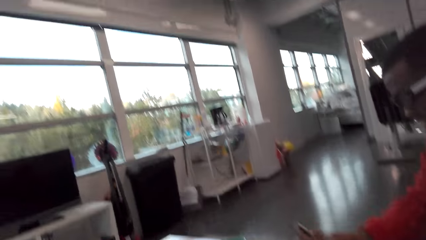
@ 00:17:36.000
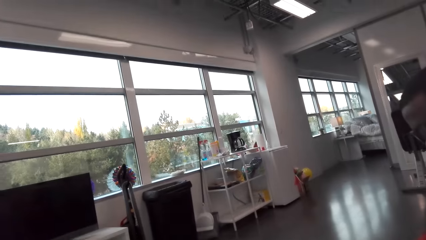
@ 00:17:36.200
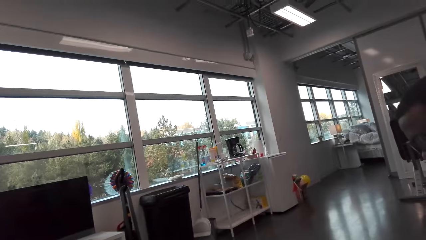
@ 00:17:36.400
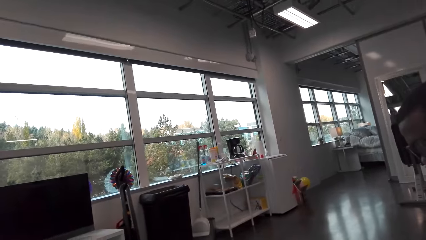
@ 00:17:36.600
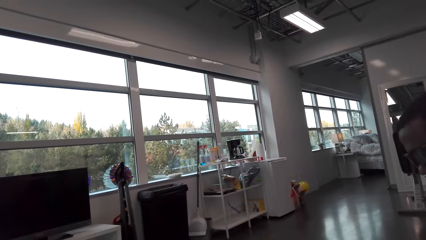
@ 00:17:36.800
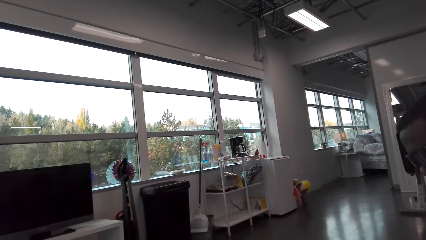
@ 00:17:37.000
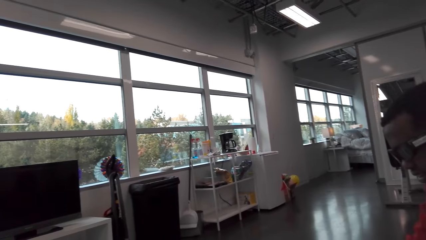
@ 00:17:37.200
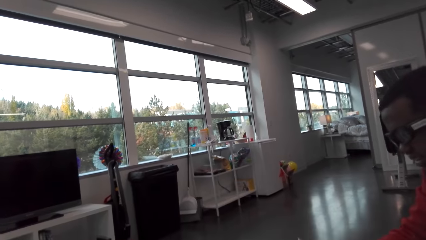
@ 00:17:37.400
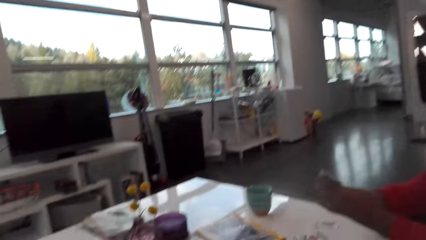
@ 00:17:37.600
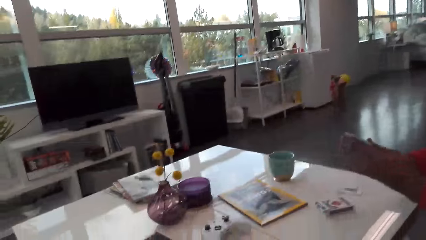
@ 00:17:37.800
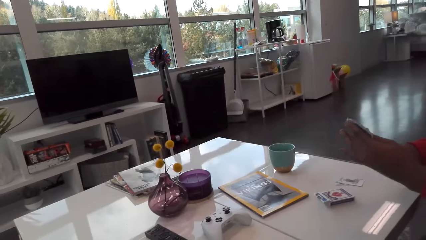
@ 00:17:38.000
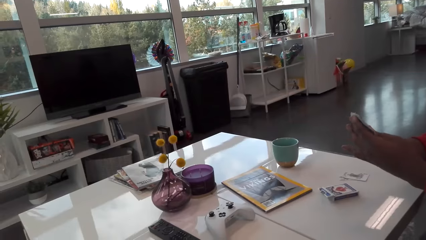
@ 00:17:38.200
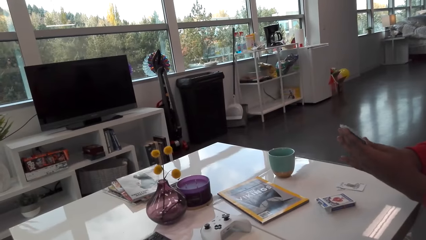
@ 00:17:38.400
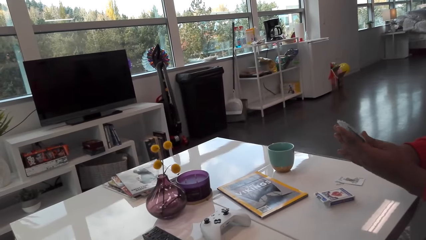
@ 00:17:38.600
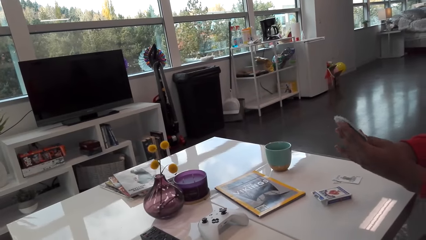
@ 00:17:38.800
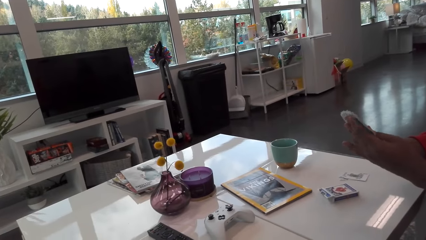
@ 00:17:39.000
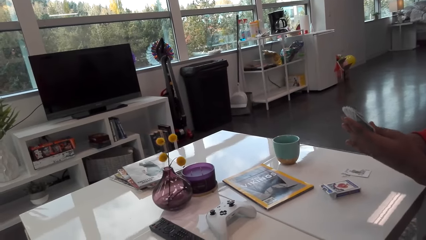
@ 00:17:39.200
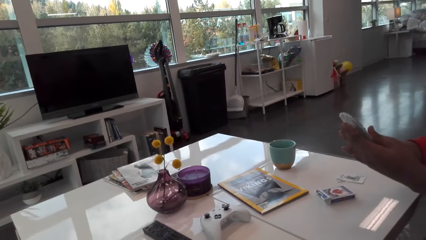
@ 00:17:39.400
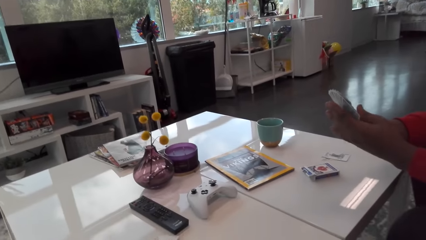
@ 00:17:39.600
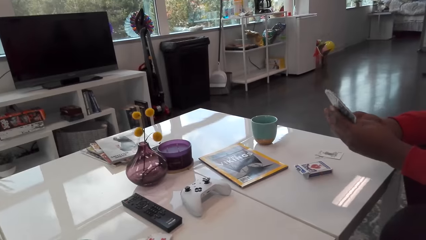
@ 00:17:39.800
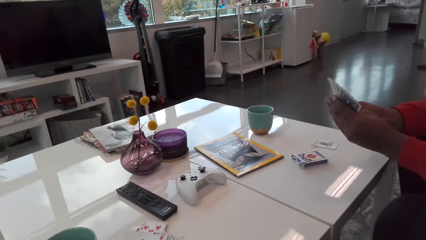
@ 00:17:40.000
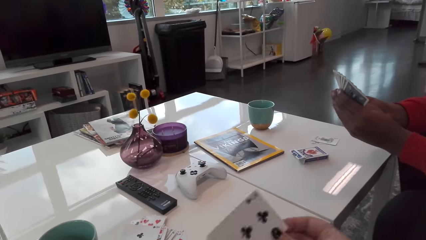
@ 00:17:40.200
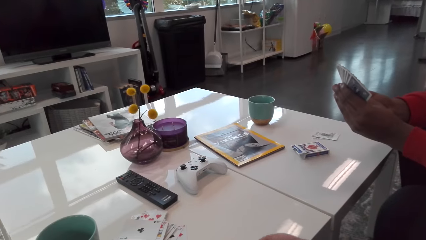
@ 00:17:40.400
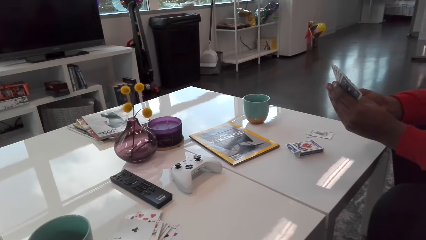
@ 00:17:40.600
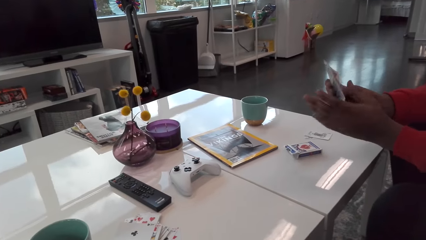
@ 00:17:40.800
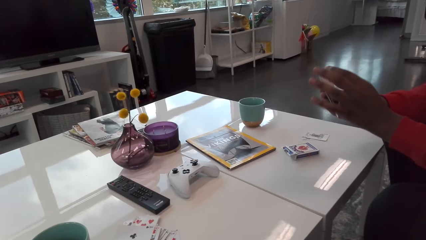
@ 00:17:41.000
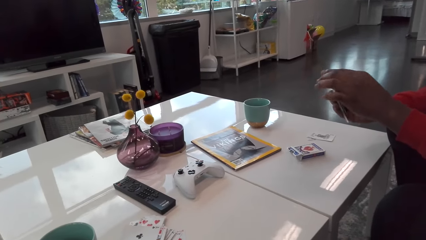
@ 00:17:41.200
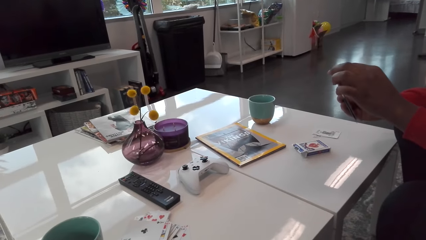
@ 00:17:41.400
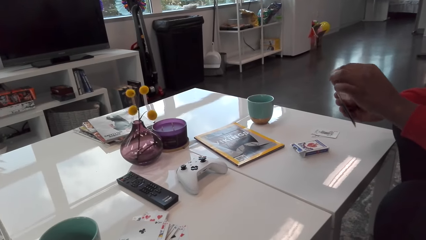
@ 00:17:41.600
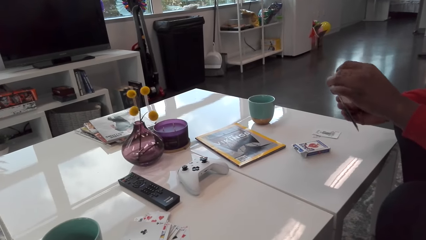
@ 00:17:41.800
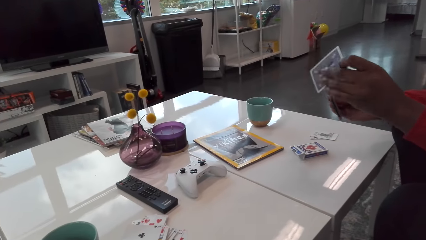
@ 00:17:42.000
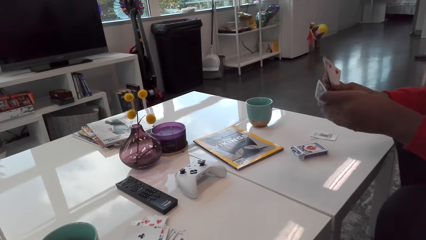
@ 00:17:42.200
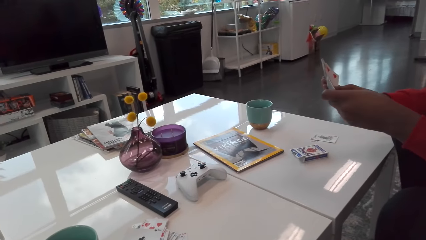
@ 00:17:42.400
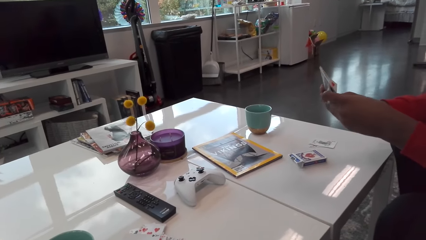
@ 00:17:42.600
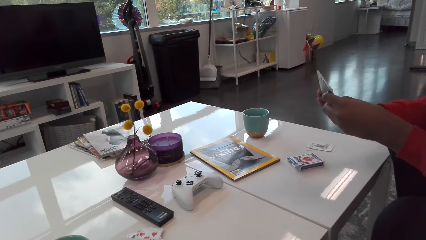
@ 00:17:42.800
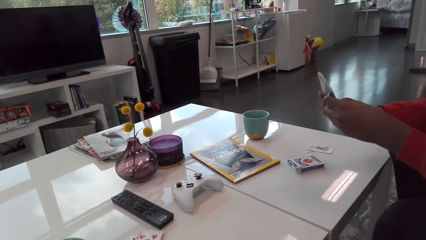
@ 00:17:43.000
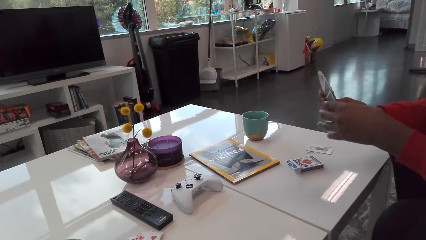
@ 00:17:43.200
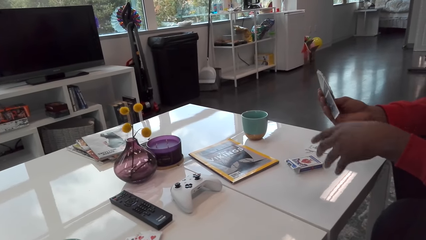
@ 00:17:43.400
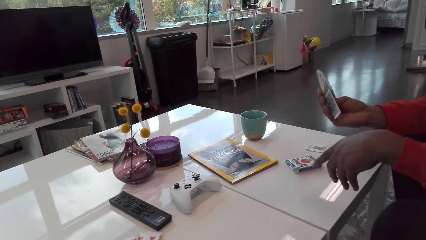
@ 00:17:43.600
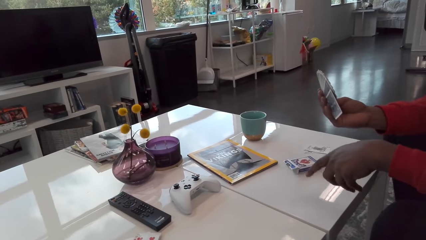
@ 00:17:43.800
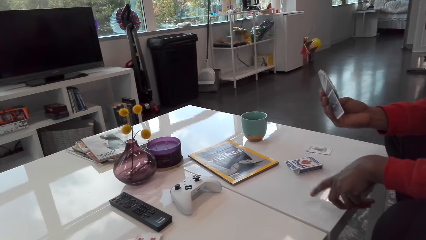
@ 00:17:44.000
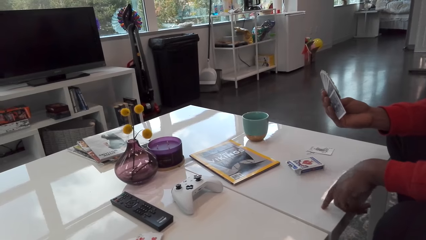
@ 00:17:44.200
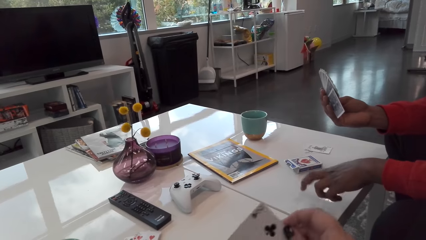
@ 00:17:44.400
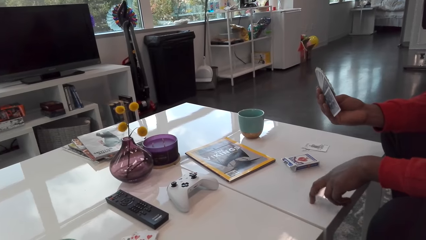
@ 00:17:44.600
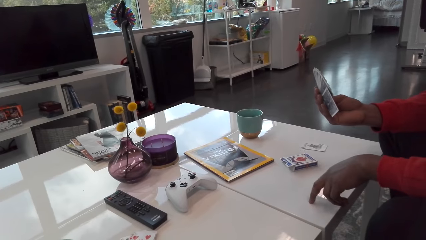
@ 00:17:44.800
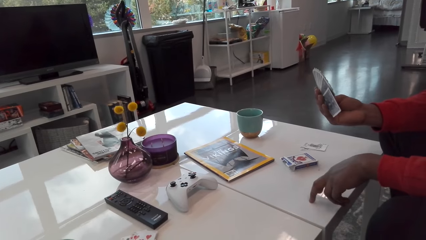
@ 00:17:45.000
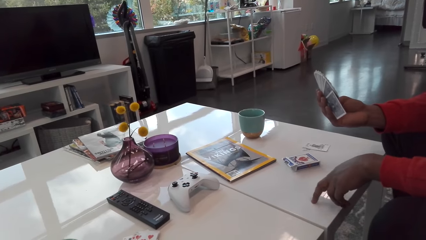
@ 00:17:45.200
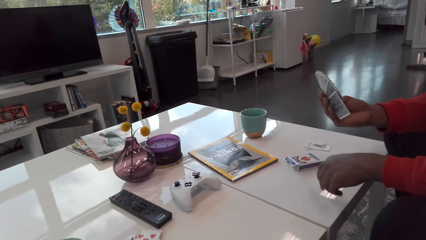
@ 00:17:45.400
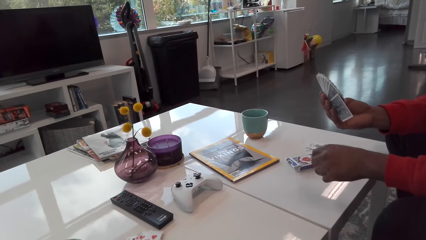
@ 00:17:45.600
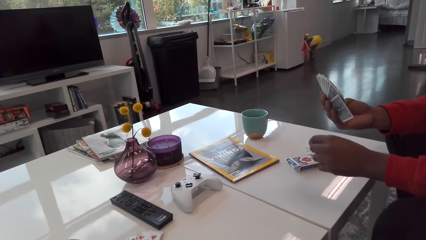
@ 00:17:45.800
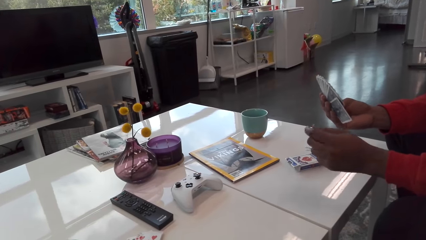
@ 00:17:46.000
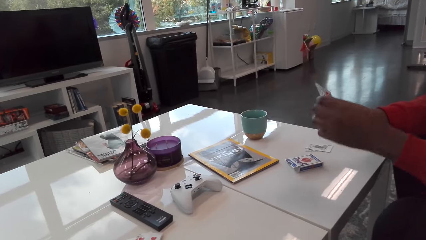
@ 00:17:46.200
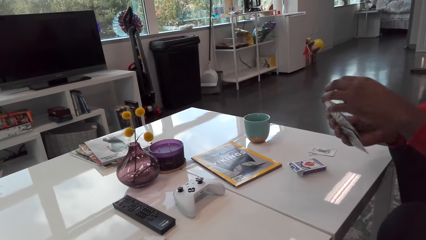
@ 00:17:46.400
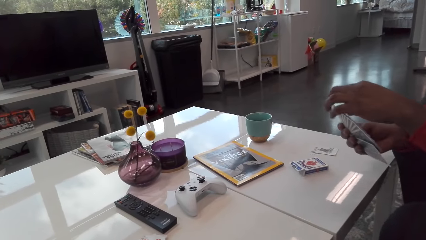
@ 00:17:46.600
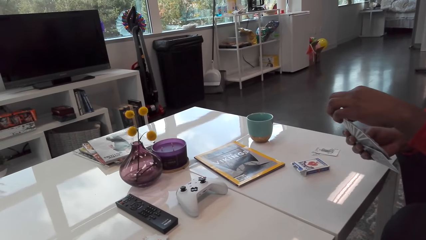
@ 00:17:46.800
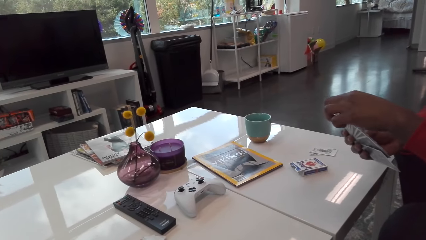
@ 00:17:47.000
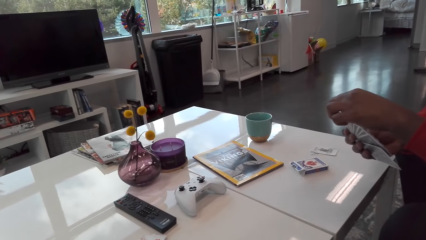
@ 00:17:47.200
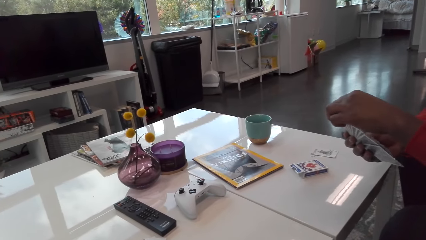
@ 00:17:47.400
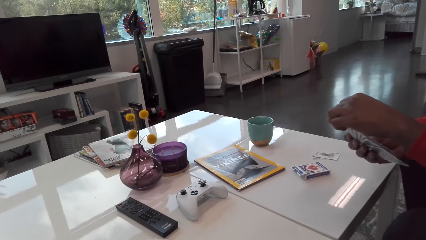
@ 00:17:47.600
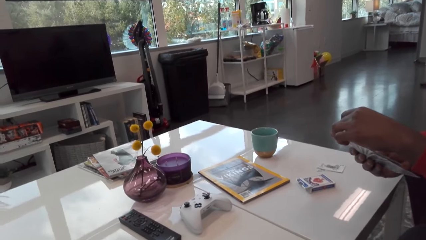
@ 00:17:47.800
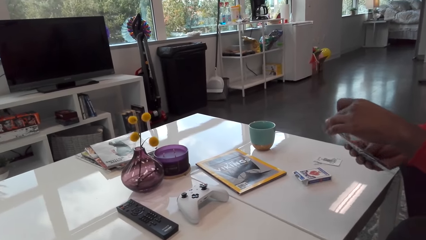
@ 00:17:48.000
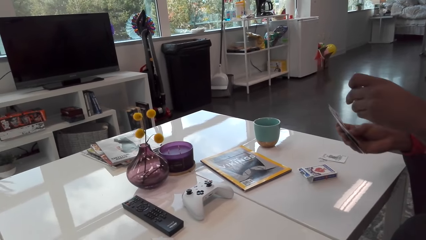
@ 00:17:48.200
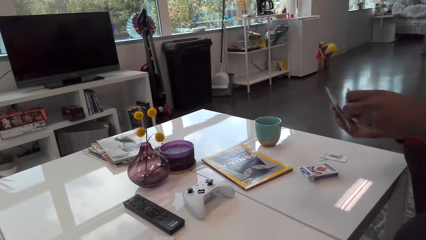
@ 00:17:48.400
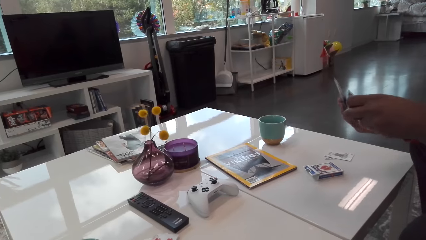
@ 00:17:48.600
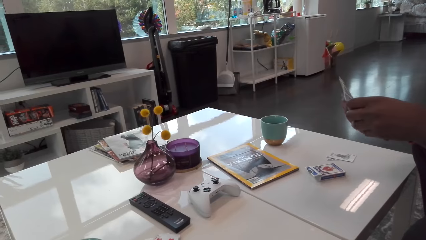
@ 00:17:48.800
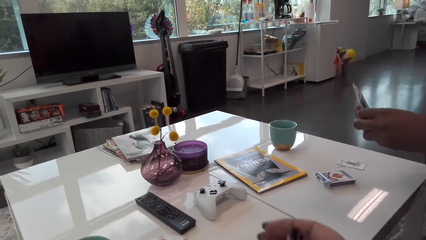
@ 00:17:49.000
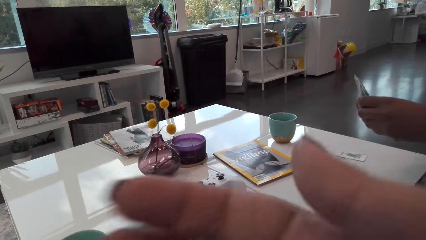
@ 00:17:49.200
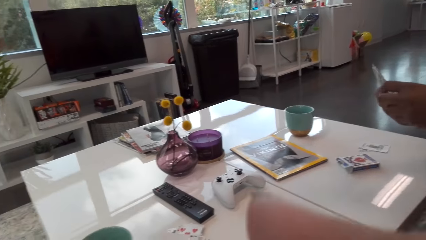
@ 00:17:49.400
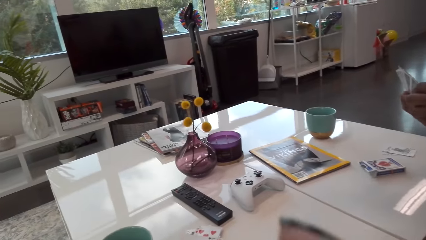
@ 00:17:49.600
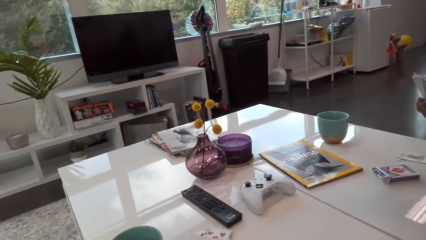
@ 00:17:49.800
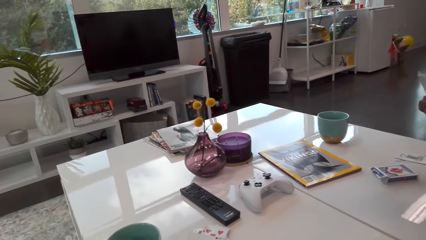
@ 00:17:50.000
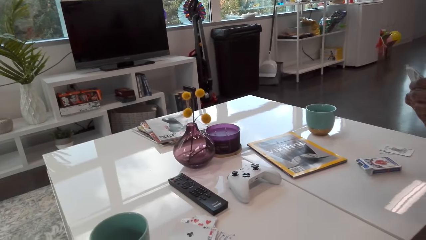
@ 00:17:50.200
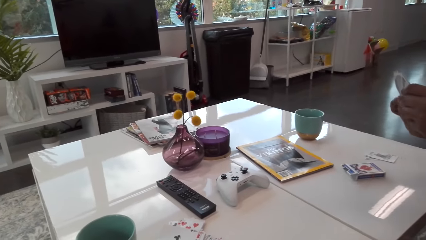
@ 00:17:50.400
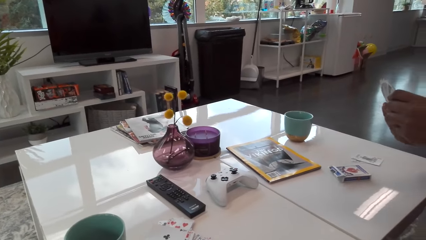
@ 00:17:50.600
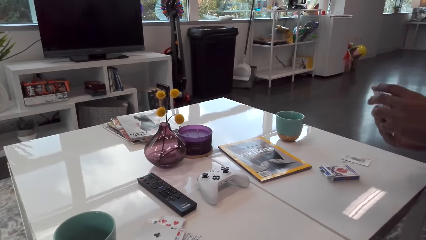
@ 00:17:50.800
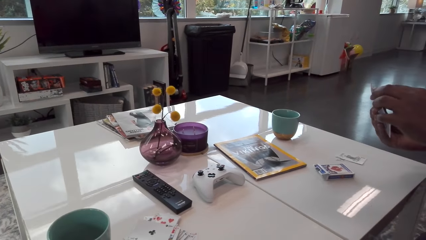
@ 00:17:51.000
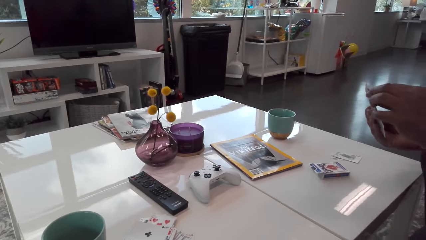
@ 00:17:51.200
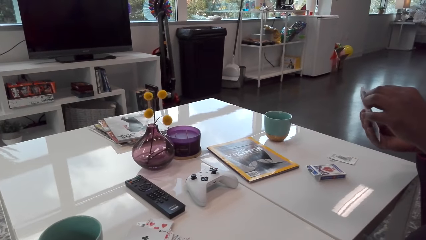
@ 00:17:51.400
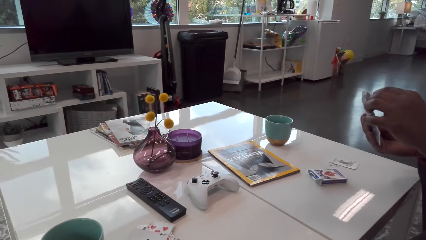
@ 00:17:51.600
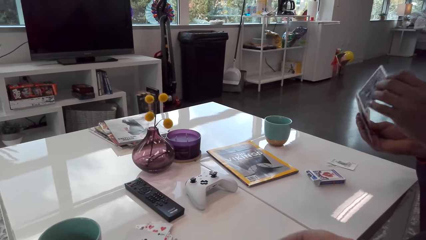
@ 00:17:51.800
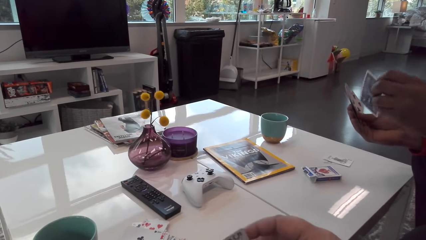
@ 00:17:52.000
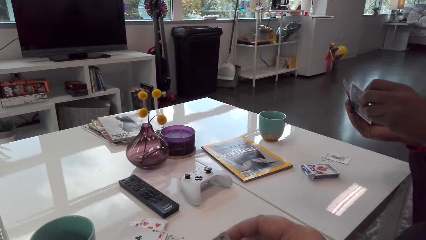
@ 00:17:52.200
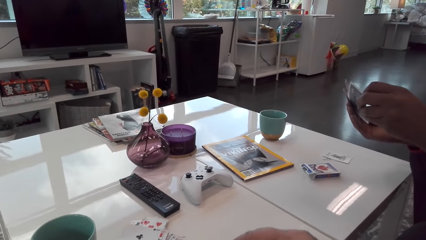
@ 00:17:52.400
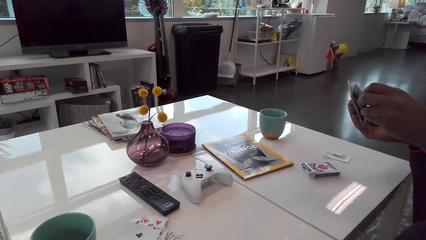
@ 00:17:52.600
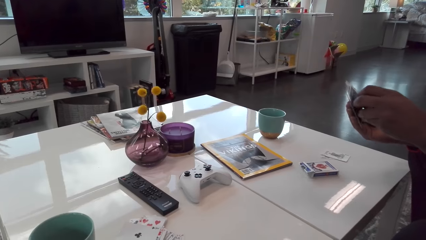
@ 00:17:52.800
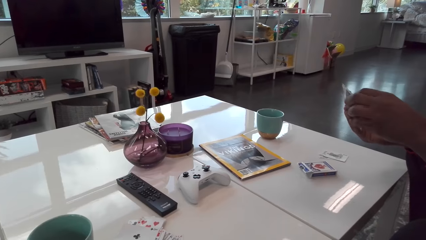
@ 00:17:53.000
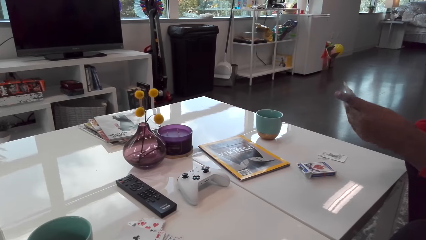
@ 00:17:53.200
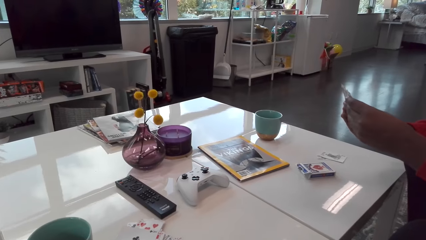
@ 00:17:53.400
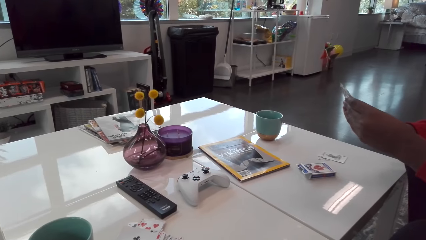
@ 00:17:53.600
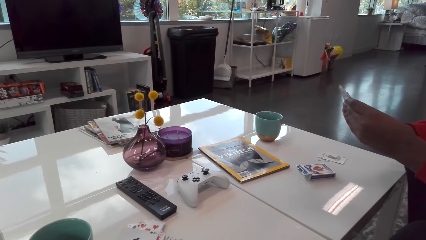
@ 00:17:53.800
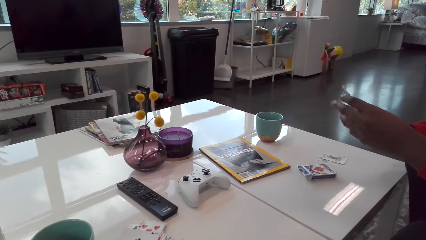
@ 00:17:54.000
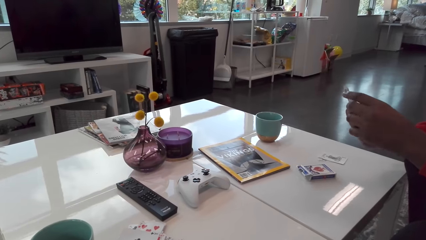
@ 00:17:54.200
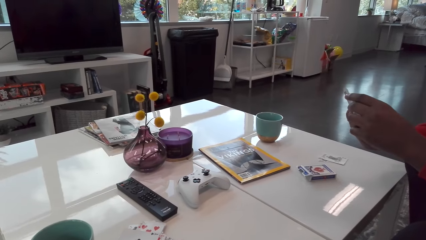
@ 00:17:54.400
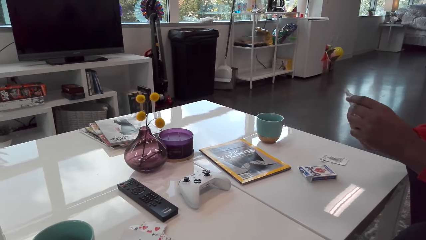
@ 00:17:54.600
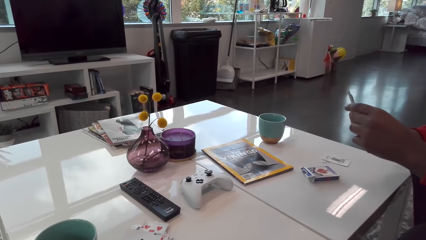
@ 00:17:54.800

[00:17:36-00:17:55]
The camera wearer talks with the man. The man spreads his cards. The camera wearer laughs. The man talks, arranges his cards, and moves his hand. The camera wearer arranges their cards. The man arranges his cards. The camera wearer touches their face. The man arranges his cards.
